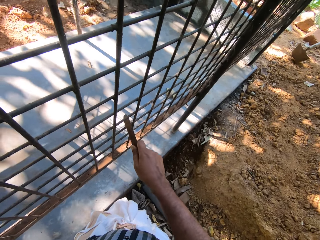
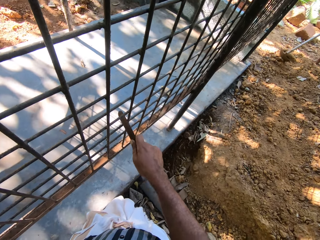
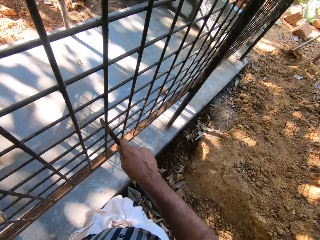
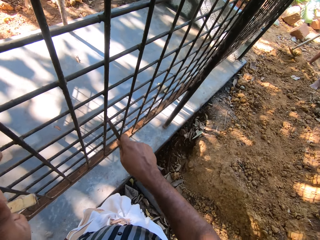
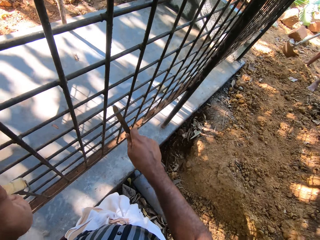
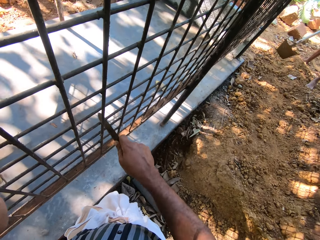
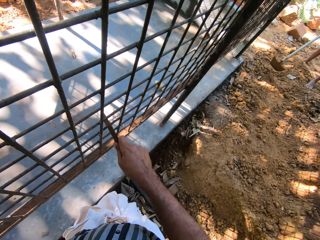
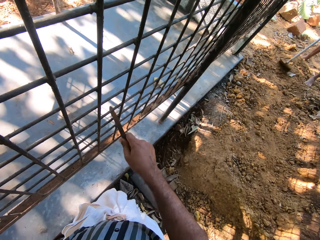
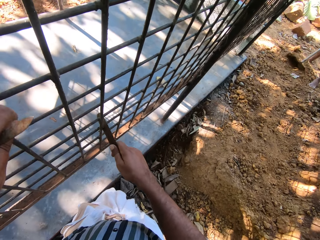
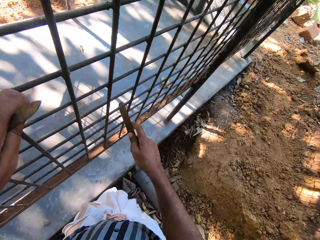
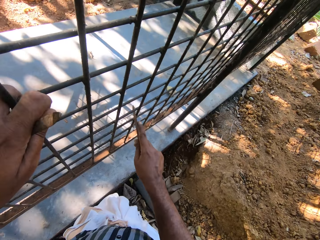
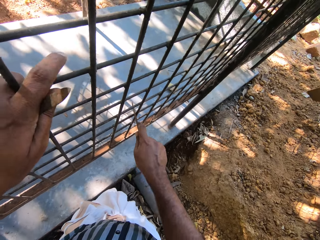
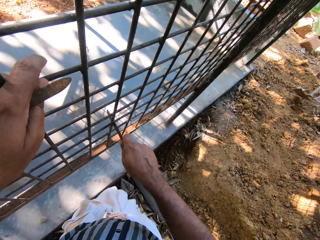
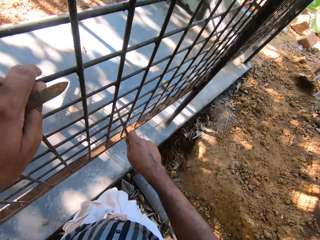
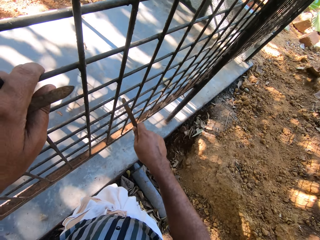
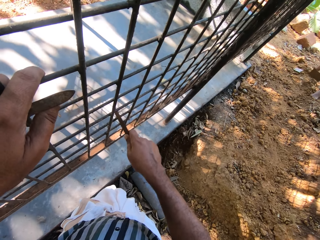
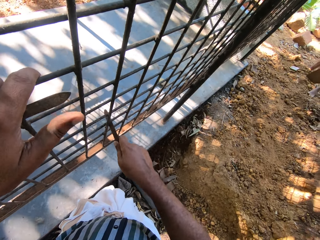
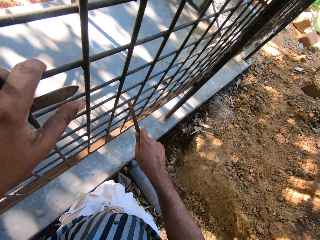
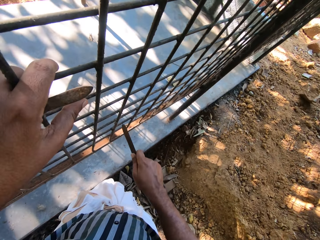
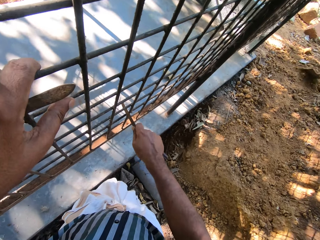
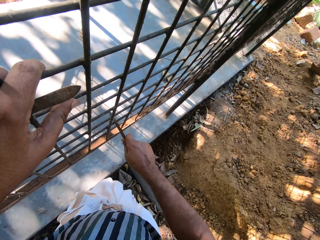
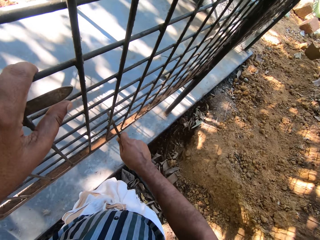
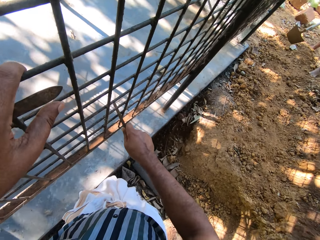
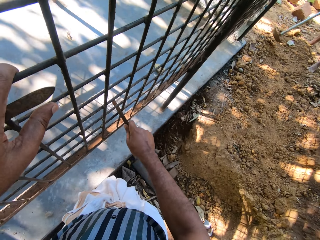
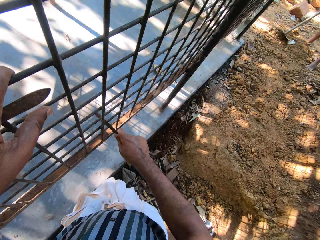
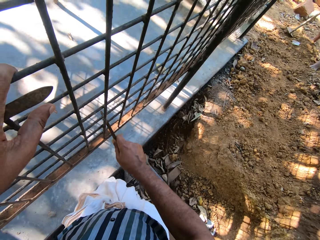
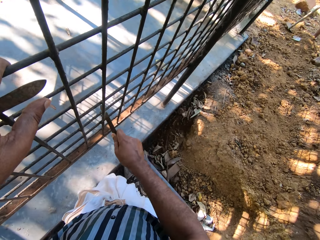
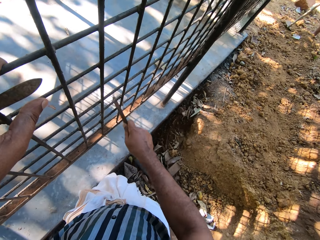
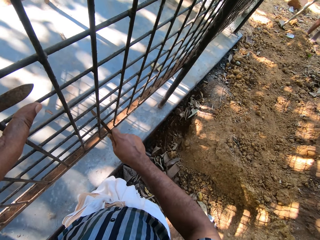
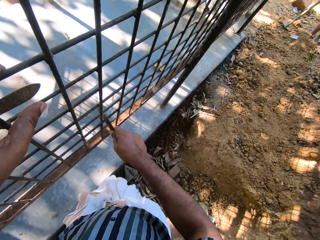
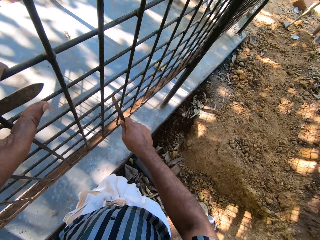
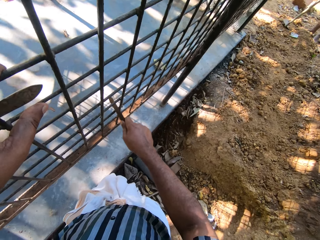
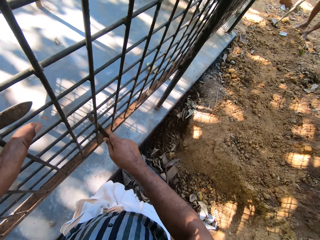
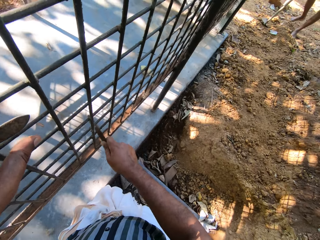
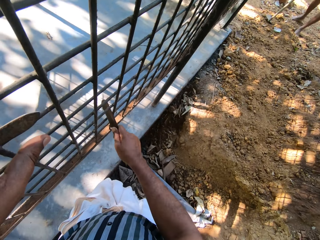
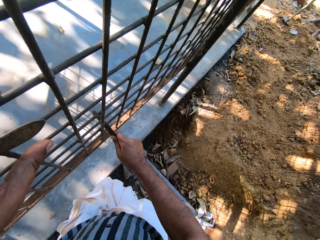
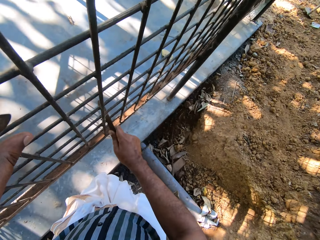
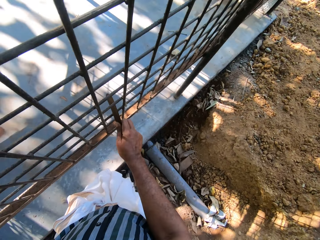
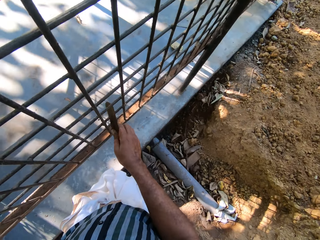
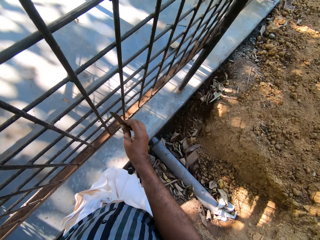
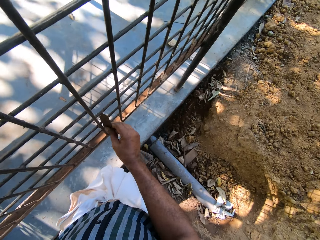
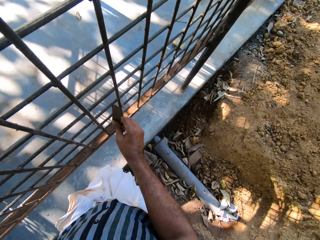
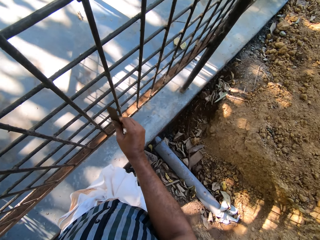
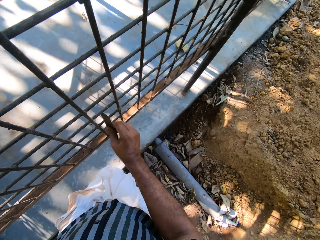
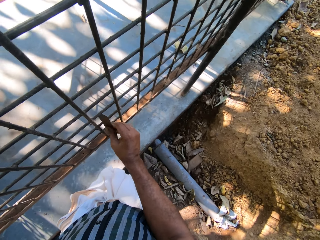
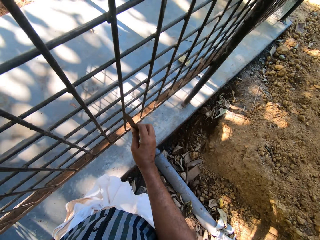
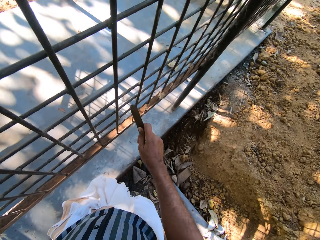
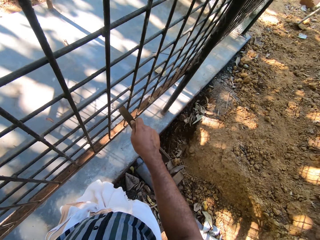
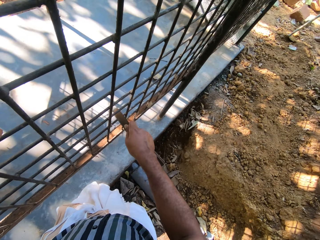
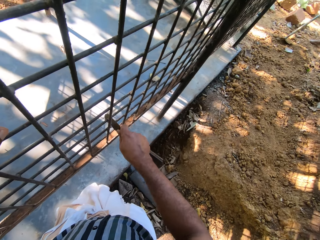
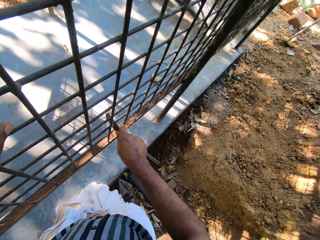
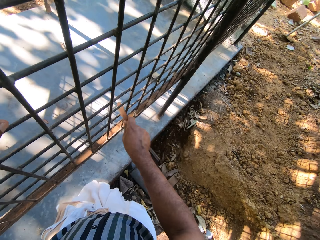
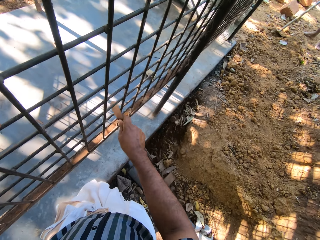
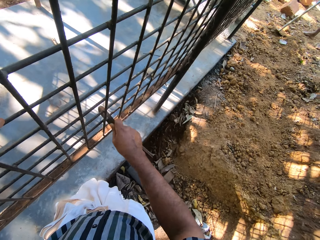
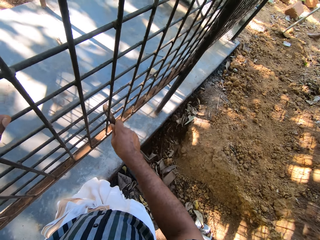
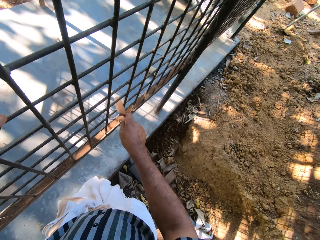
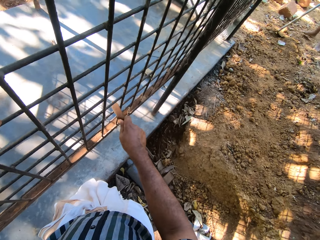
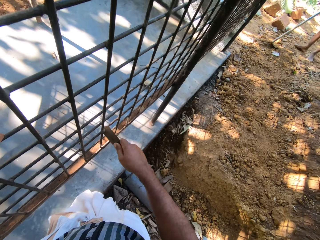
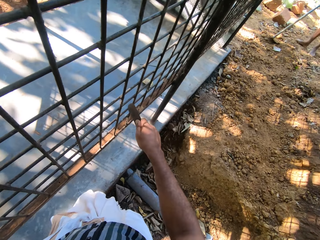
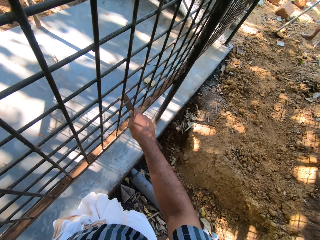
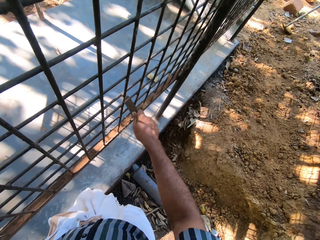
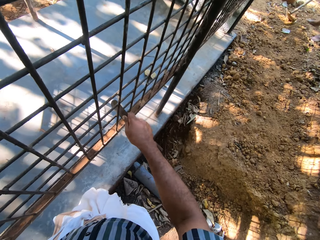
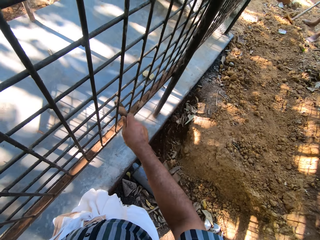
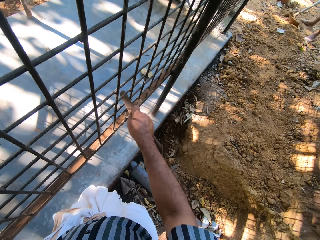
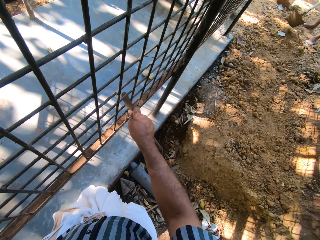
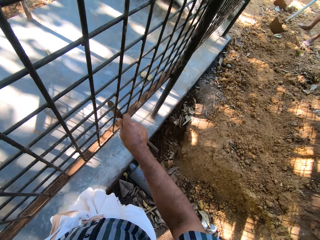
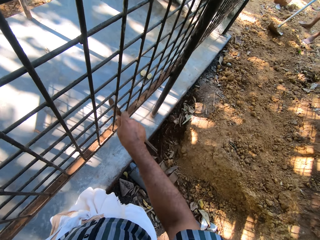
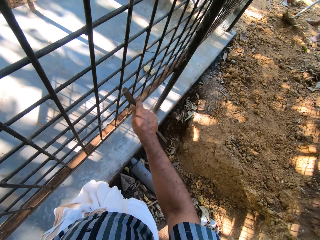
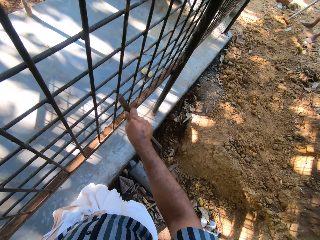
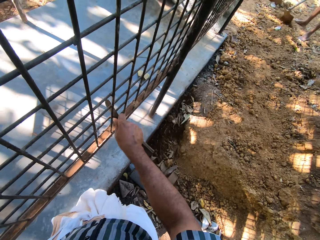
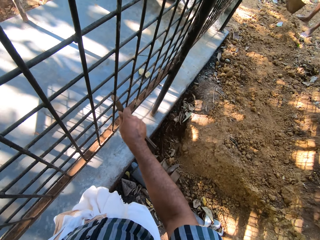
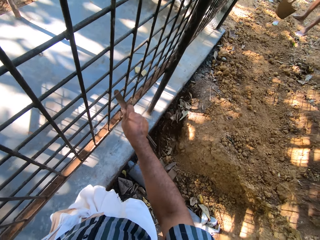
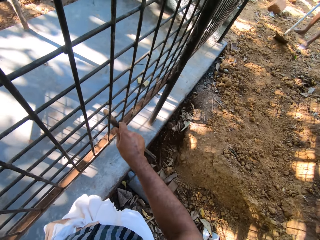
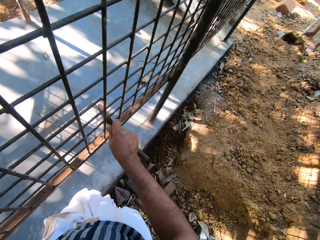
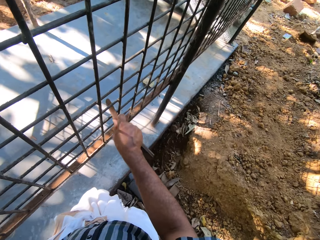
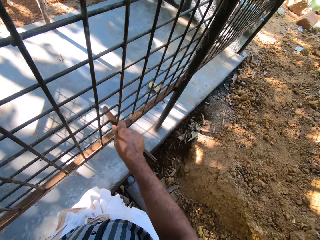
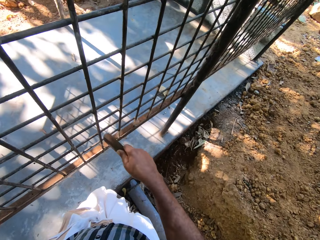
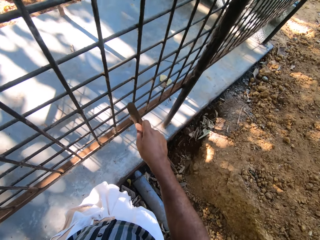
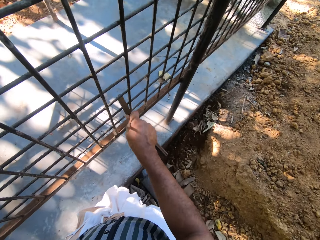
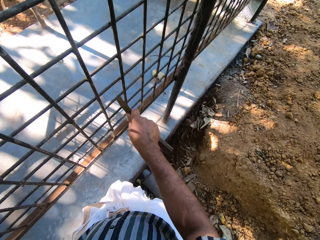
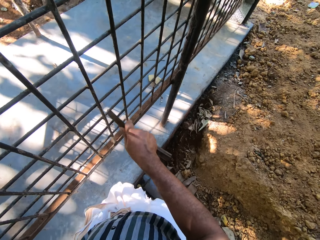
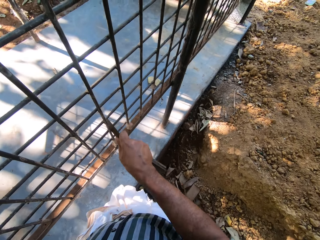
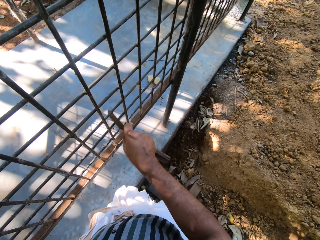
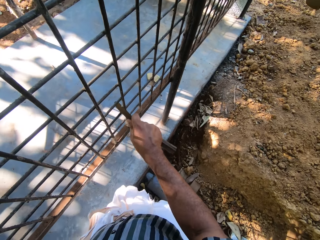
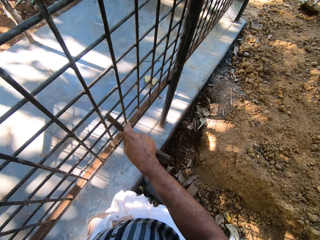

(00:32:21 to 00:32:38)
The camera wearer speaks to the man. He scratches the metal with a knife. He adjusts his left hand on the cage on the ground. The man packs sand on the ground with the hoe in both hands.

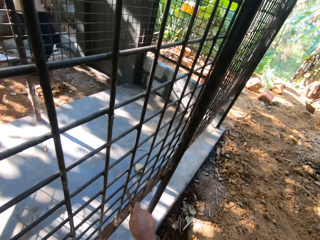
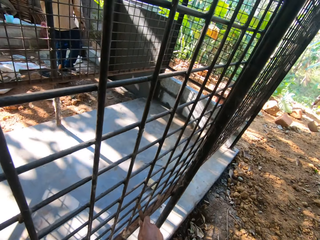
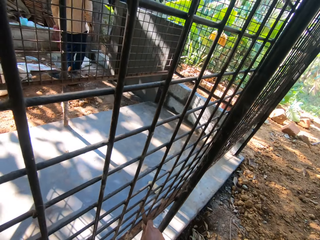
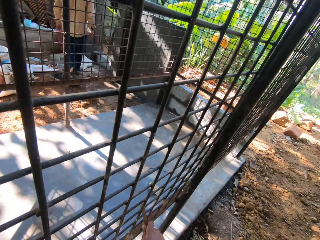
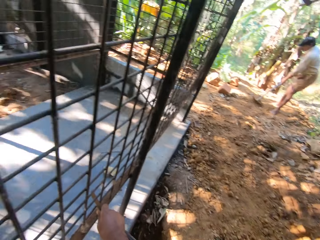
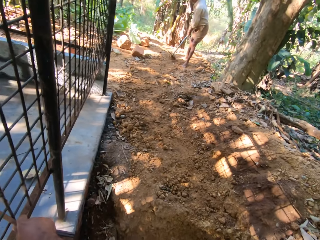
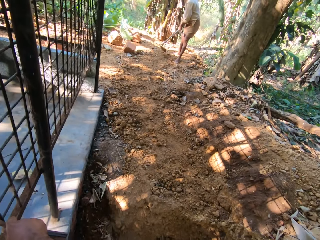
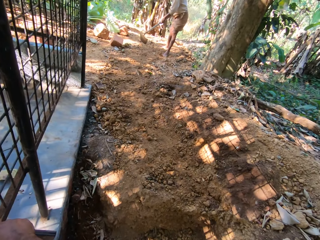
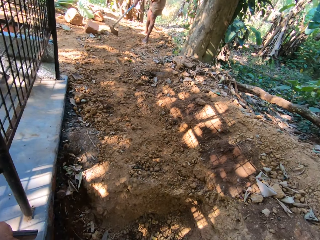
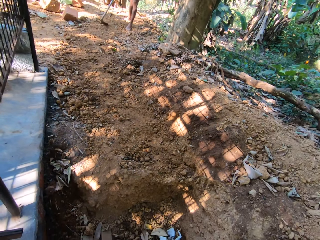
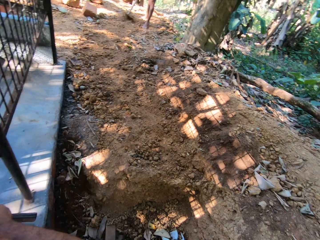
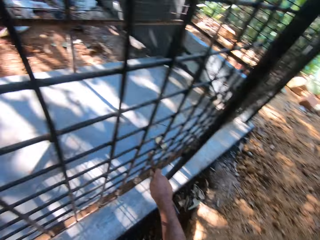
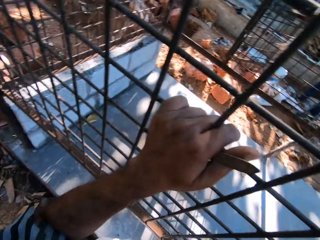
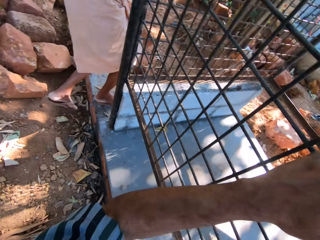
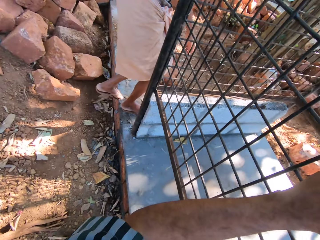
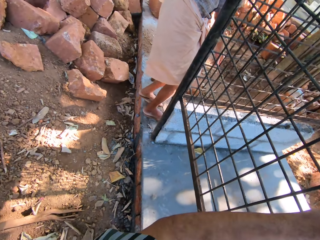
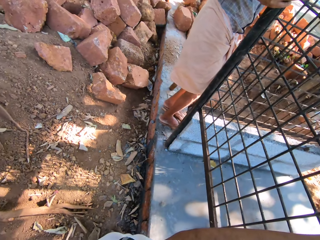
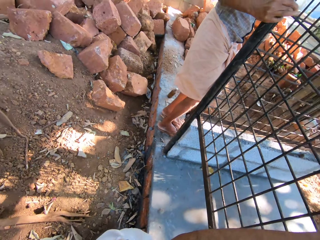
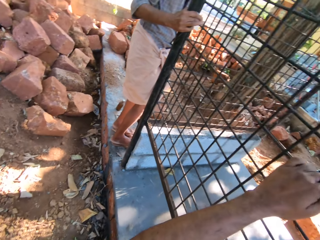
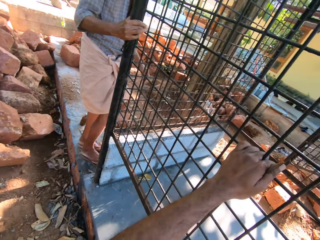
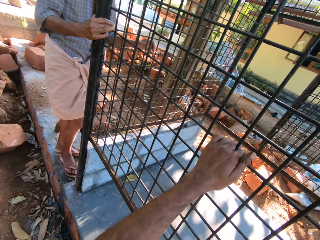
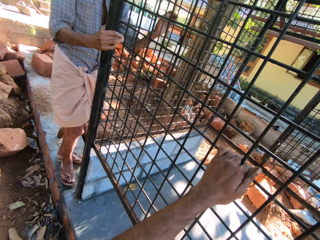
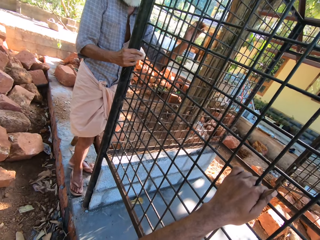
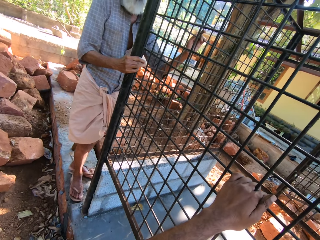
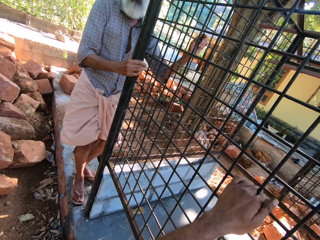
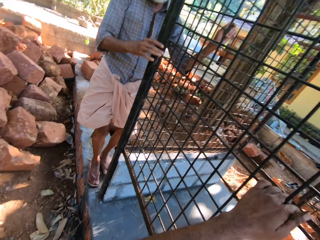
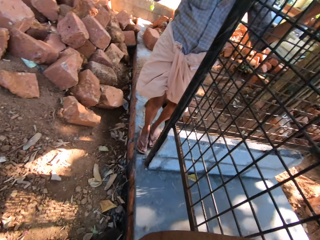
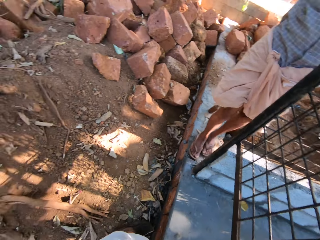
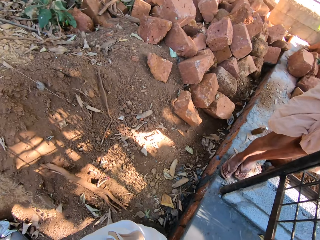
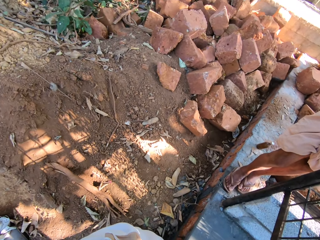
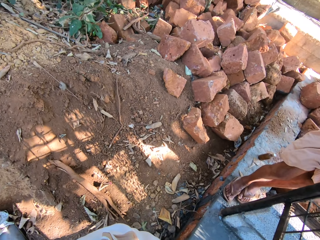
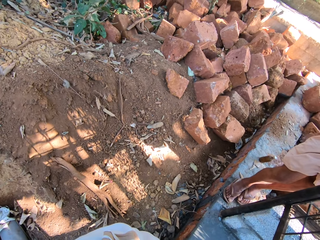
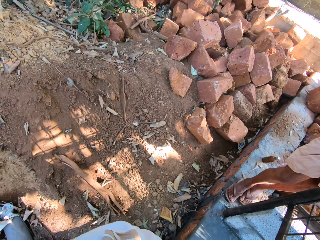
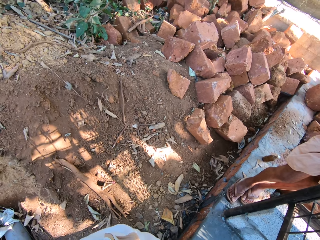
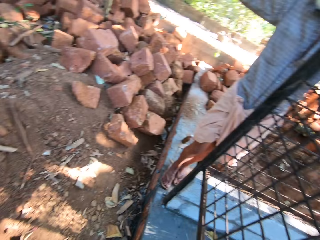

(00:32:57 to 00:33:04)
The camera wearer looks around. A man places his right hand on the cage on the ground. The man places his left hand on the cage on the ground. The camera wearer converses with the man.
